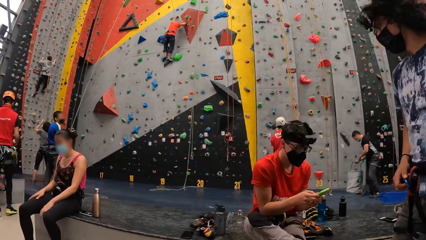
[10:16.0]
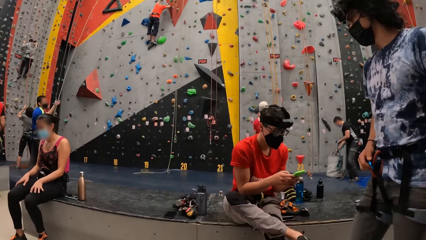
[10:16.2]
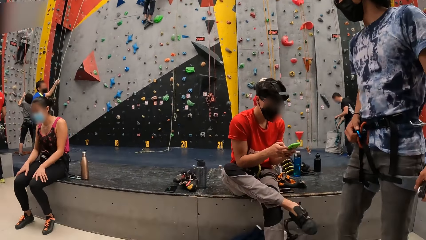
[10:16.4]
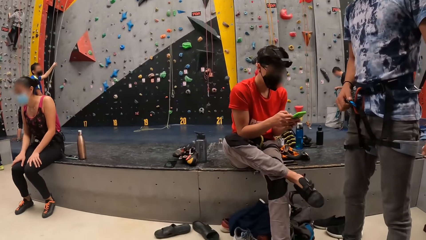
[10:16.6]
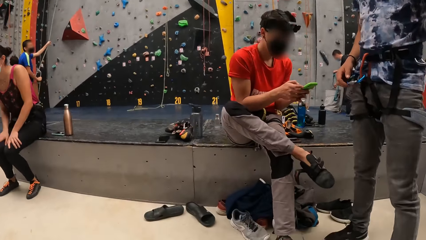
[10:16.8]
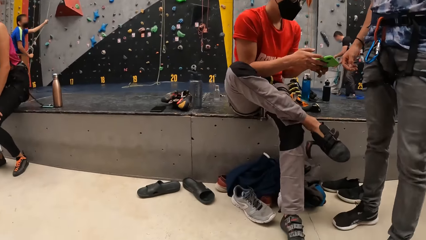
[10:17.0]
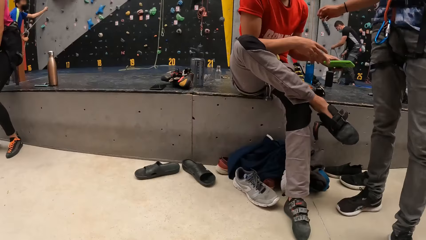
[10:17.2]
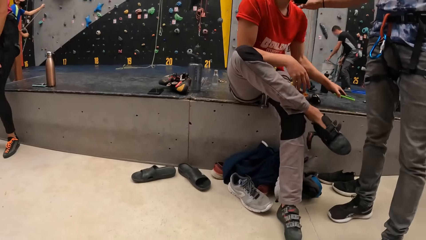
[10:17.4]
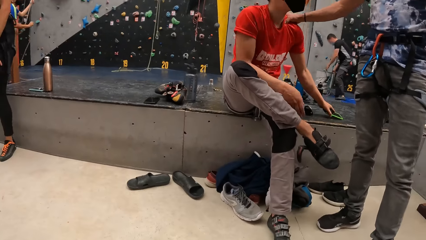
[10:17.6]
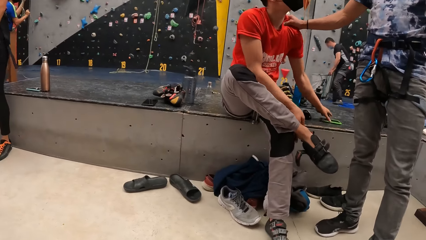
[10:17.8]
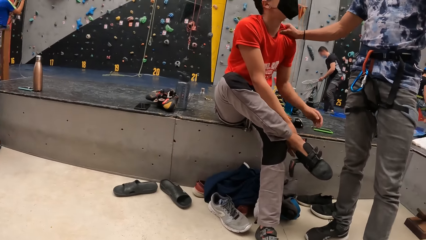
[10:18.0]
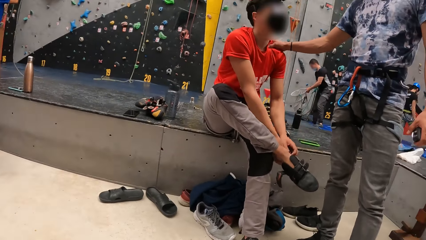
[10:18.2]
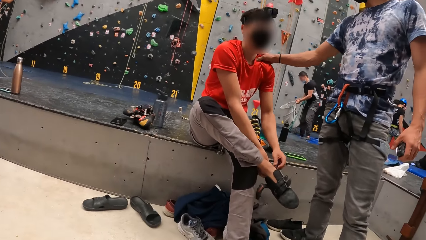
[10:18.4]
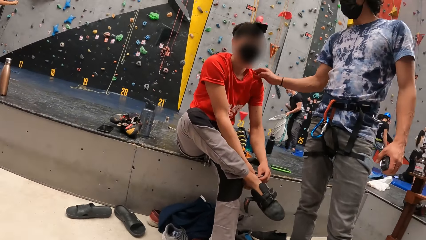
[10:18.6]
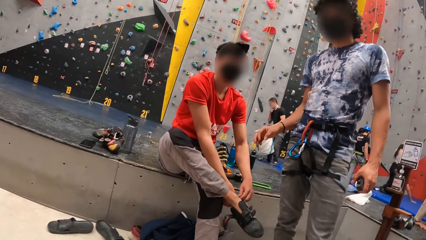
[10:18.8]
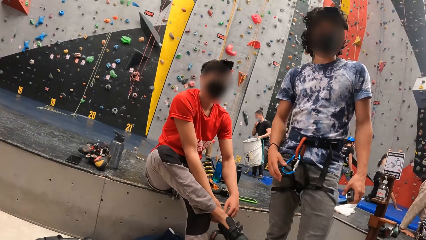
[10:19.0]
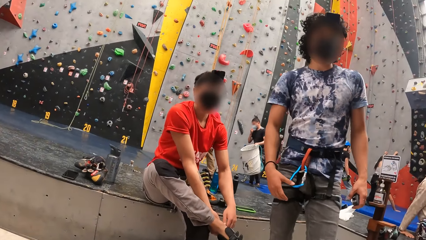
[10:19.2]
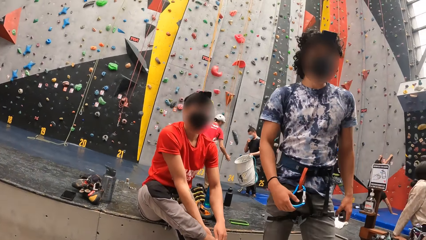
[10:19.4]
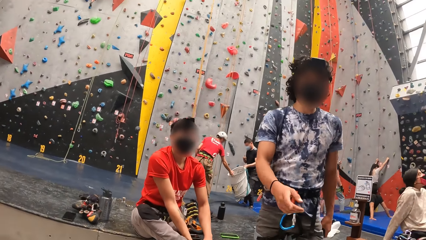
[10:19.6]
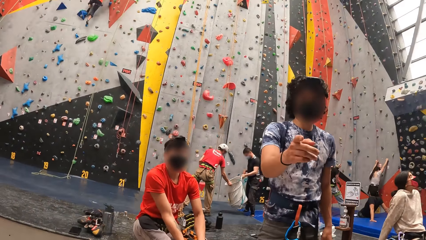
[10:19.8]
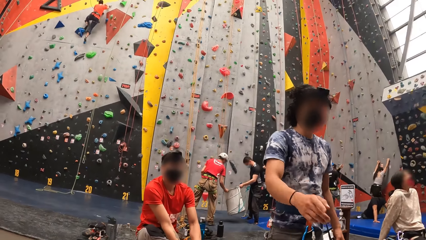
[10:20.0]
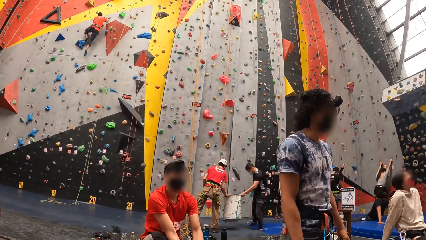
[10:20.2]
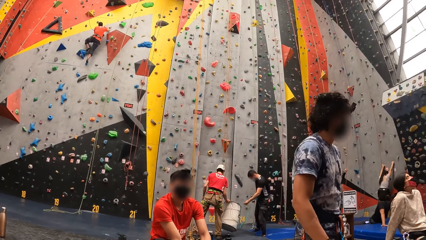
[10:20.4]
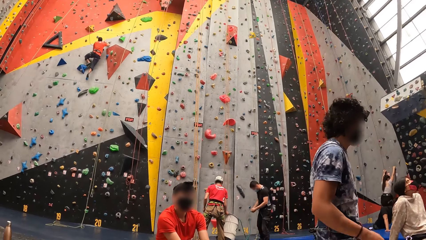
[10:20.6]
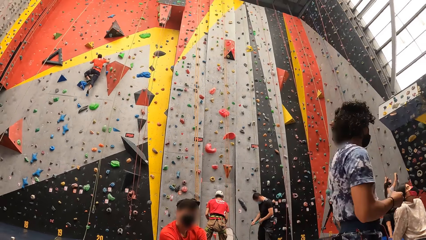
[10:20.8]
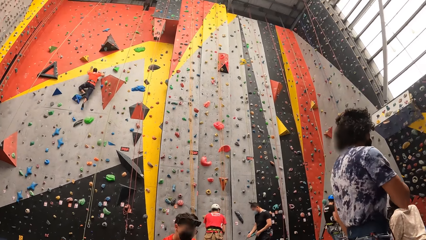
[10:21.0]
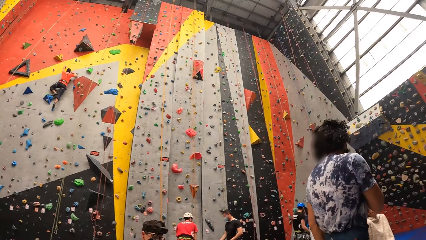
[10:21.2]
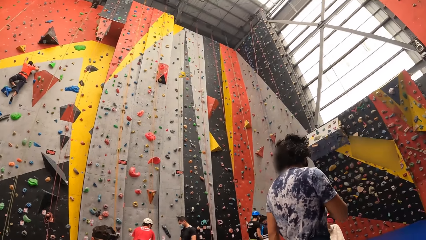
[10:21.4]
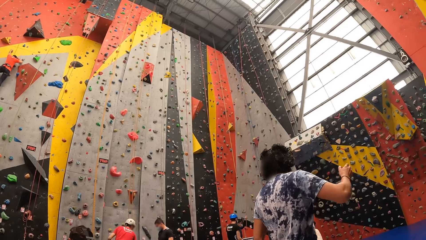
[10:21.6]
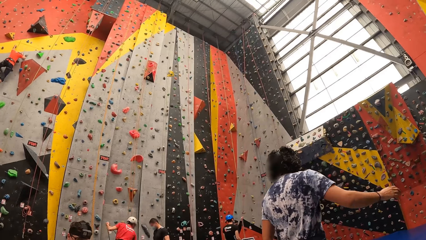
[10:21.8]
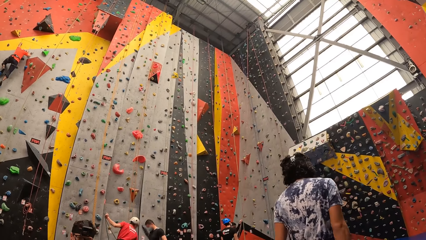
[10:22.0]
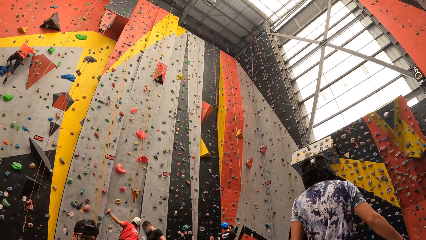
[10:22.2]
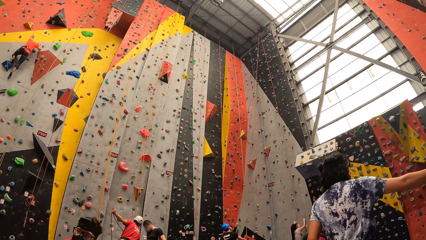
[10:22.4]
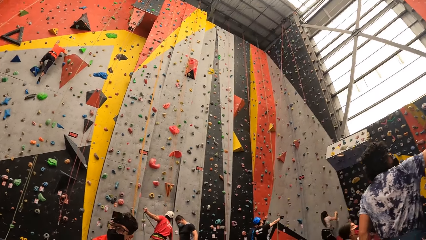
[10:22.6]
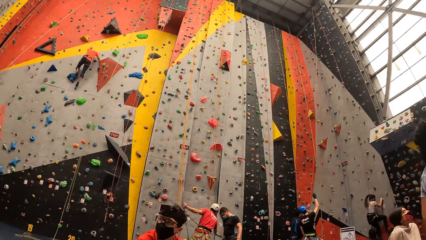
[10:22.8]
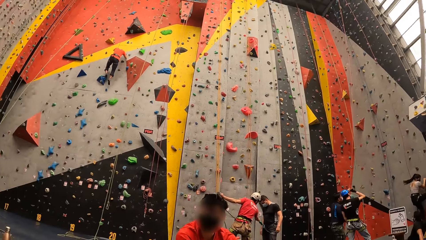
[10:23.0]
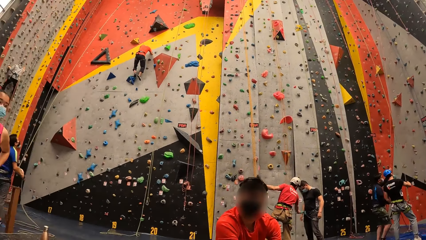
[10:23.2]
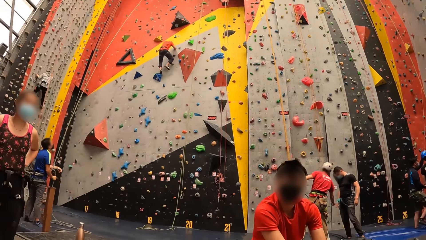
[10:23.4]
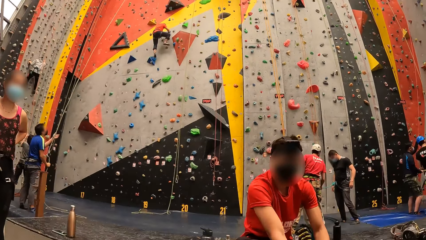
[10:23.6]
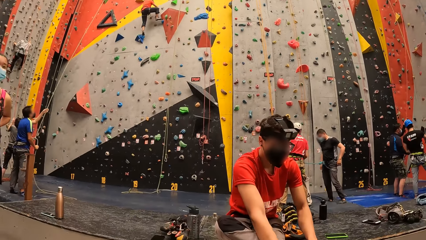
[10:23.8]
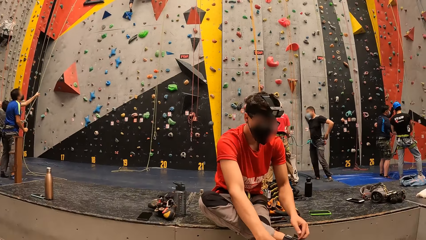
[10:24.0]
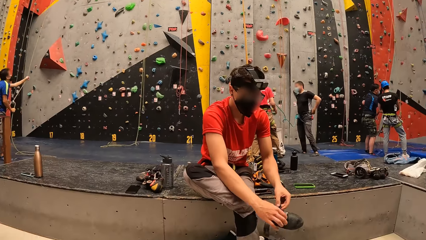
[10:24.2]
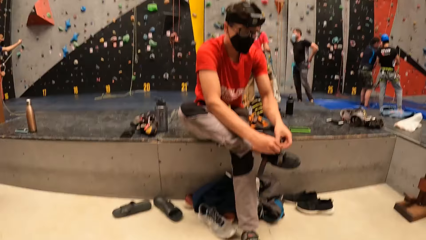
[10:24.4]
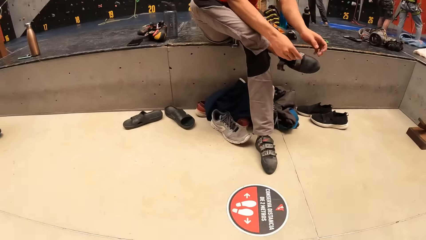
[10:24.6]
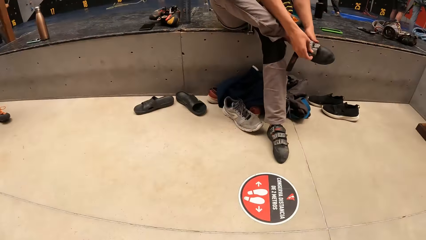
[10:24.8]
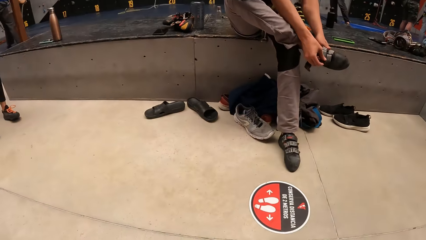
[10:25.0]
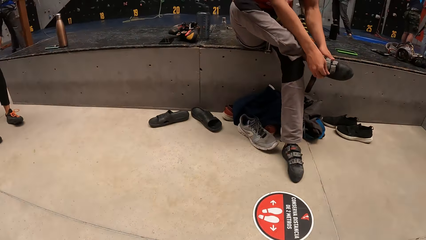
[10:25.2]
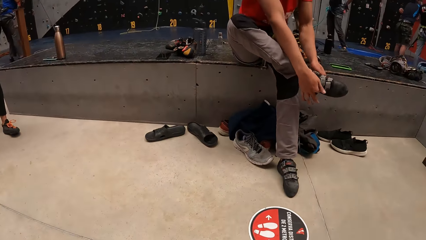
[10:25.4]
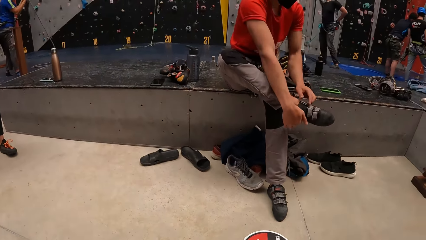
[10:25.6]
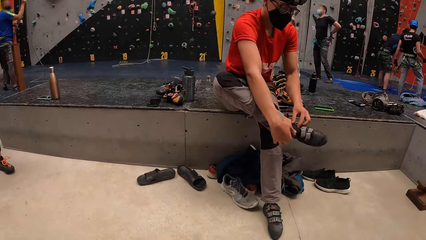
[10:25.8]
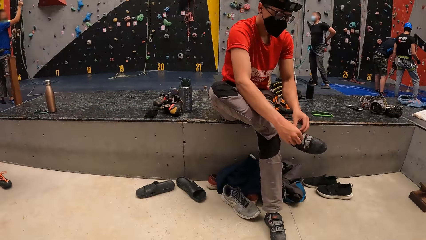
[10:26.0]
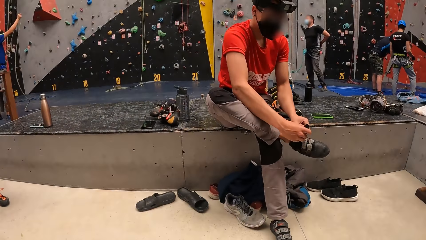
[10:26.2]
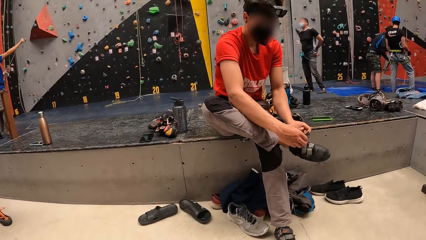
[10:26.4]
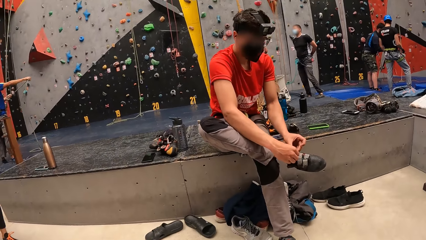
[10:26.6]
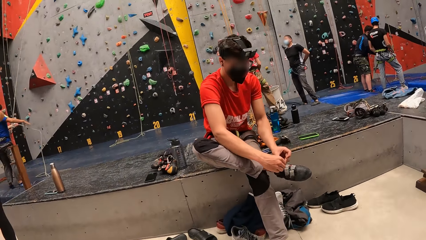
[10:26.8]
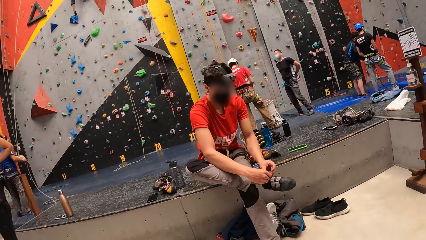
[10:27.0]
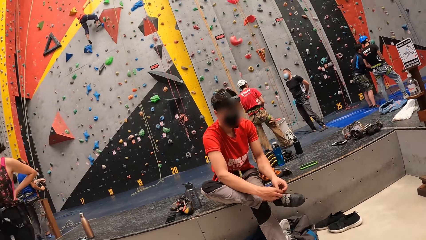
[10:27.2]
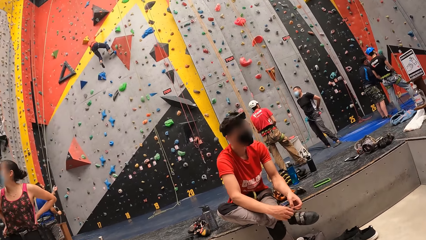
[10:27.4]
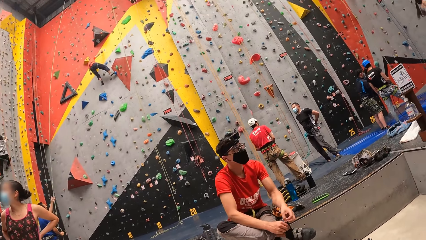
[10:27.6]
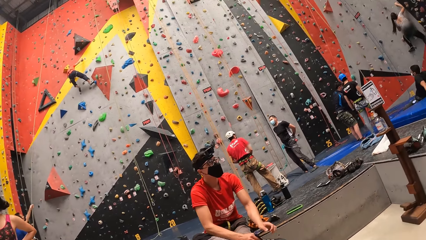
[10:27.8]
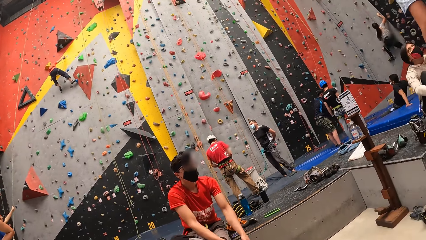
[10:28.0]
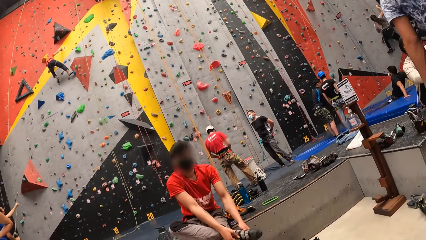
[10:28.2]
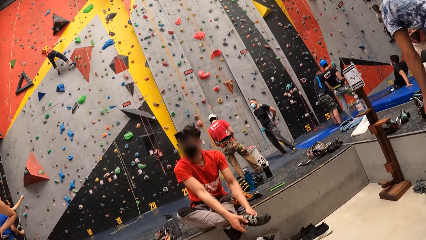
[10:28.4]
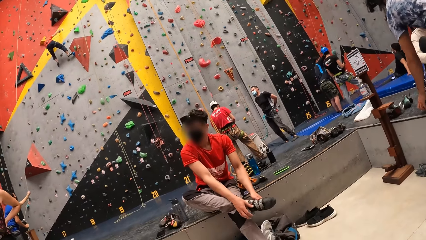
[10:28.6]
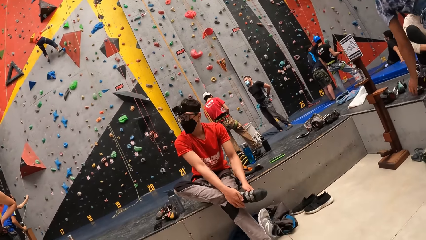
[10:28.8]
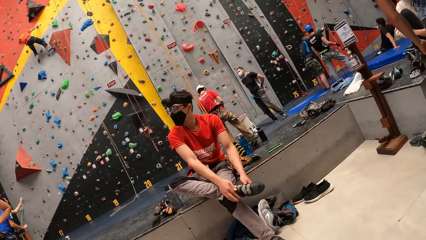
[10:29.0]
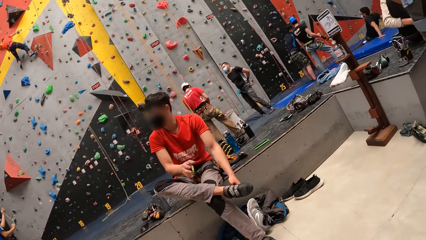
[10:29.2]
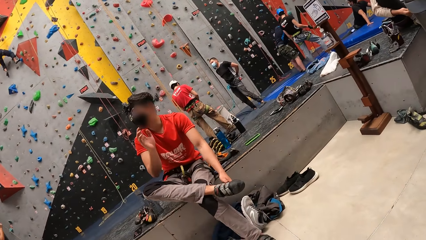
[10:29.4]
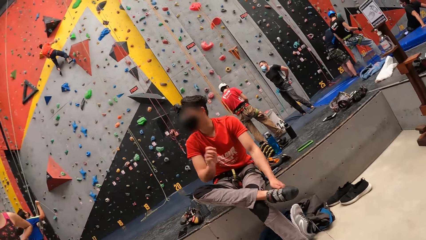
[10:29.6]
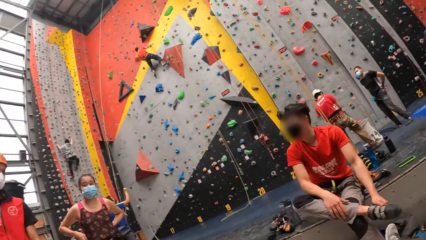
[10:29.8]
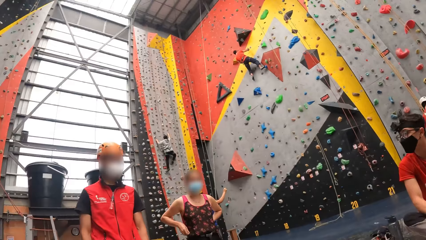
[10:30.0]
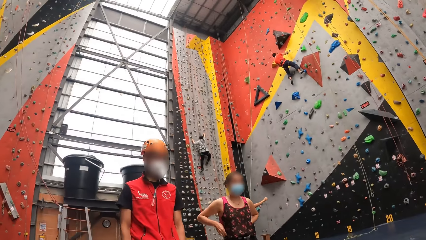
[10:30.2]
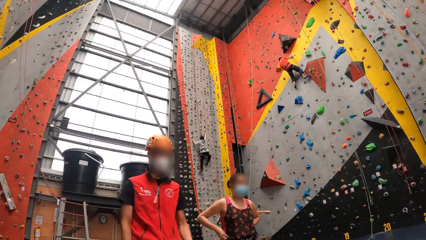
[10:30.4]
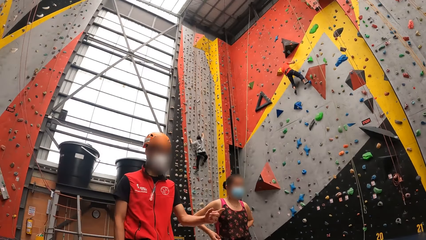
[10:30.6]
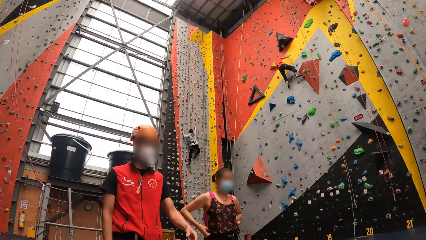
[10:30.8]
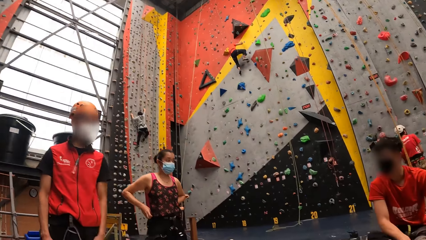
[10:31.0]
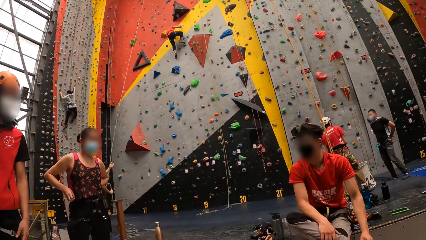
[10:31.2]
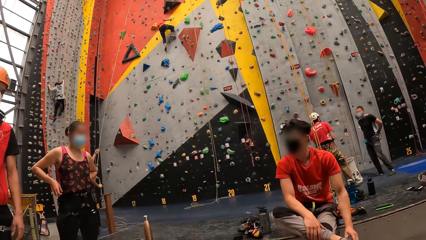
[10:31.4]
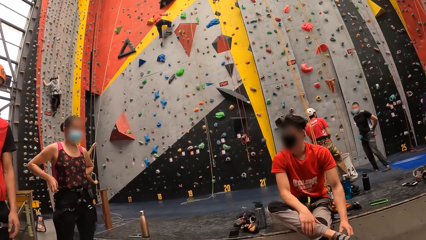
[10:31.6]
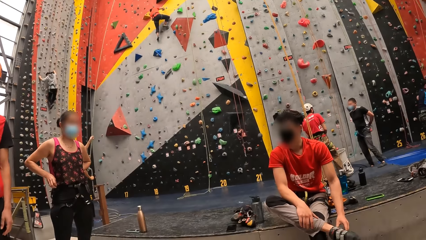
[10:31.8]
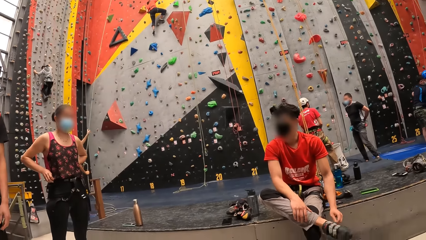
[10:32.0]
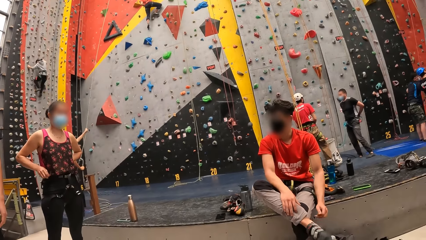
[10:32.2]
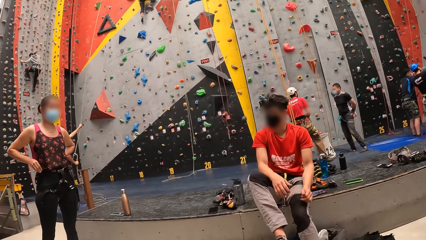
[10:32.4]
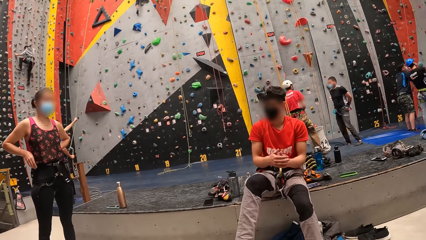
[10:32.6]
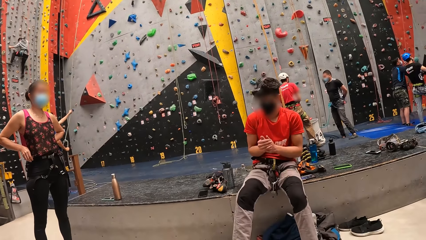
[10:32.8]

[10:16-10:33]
A person puts a mobile phone on the cabinet. Another person touches the shoulder of the first person. The other person moves the left hand and walks in the playing room. The first person adjusts the shoes with both hands.
